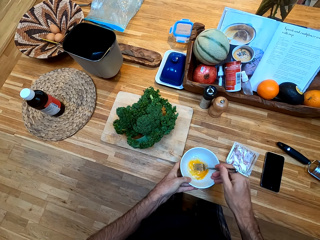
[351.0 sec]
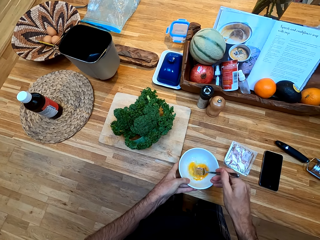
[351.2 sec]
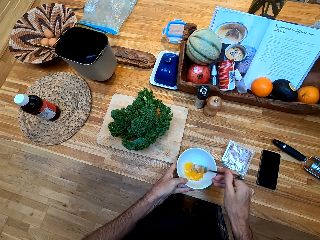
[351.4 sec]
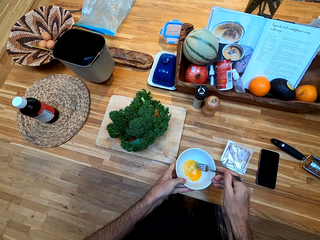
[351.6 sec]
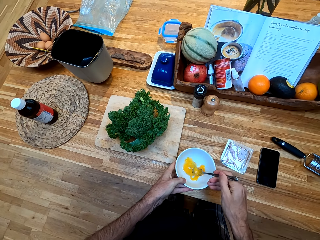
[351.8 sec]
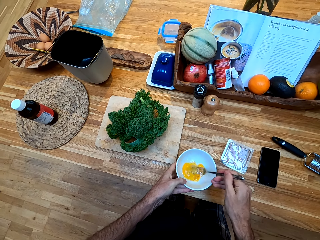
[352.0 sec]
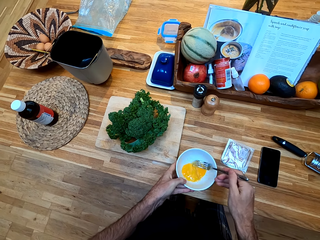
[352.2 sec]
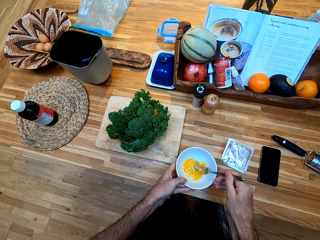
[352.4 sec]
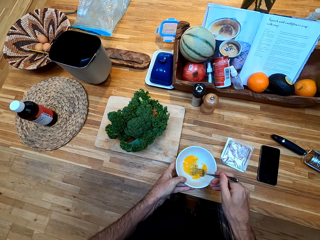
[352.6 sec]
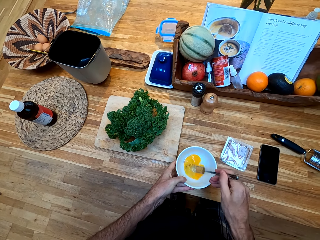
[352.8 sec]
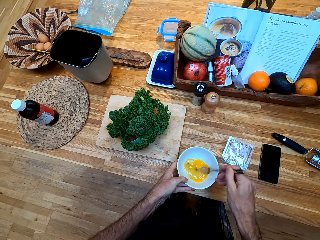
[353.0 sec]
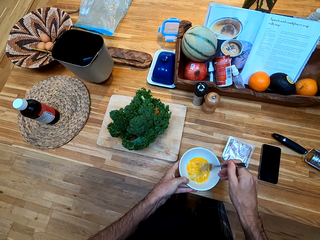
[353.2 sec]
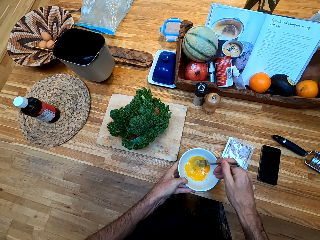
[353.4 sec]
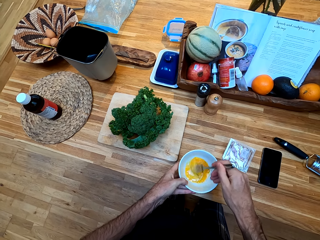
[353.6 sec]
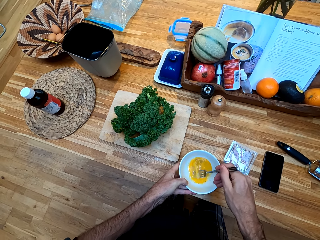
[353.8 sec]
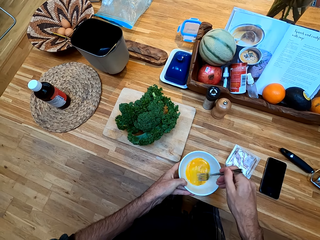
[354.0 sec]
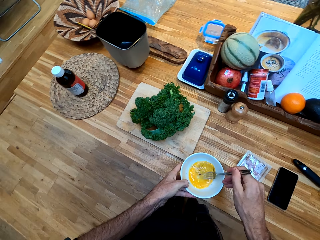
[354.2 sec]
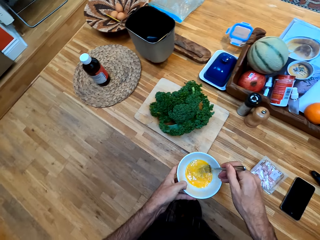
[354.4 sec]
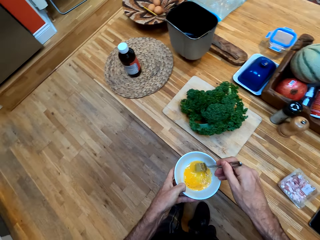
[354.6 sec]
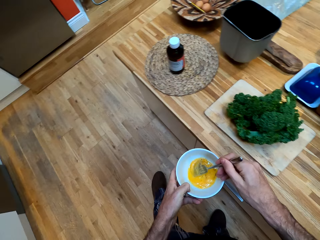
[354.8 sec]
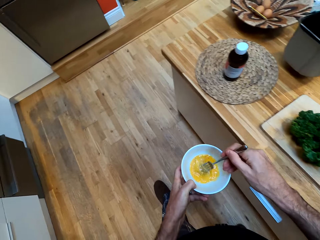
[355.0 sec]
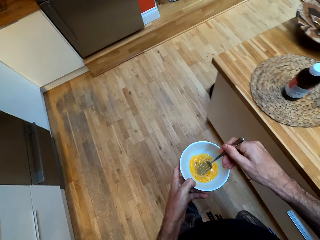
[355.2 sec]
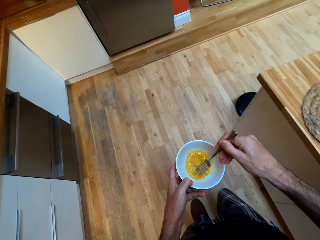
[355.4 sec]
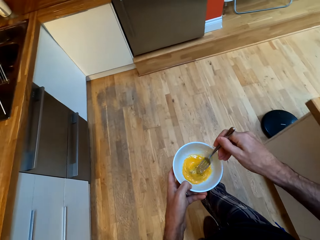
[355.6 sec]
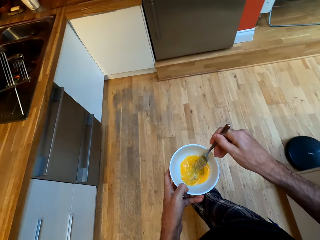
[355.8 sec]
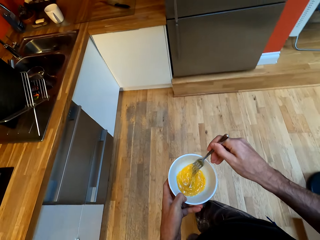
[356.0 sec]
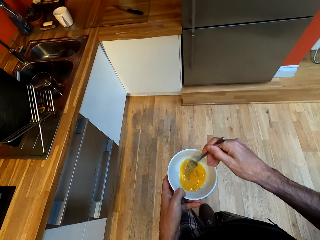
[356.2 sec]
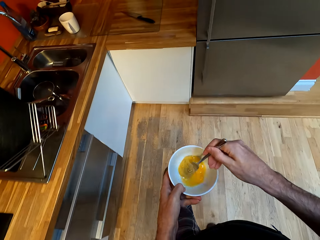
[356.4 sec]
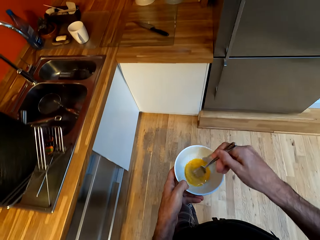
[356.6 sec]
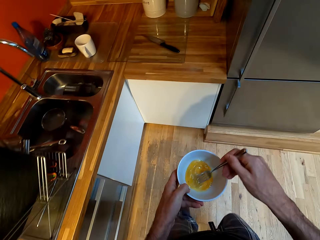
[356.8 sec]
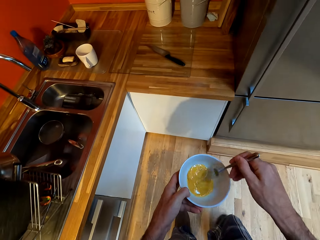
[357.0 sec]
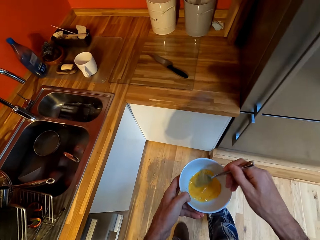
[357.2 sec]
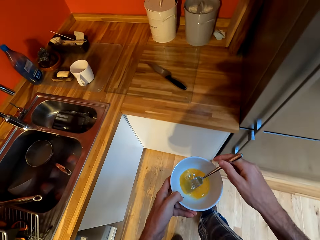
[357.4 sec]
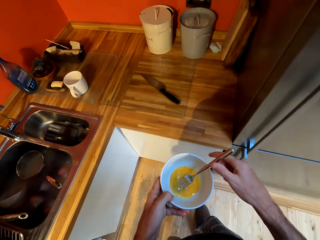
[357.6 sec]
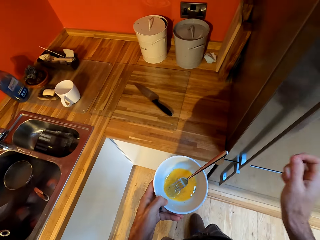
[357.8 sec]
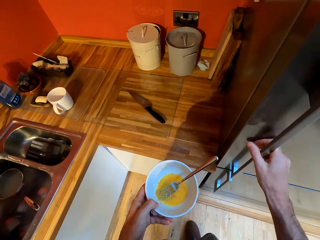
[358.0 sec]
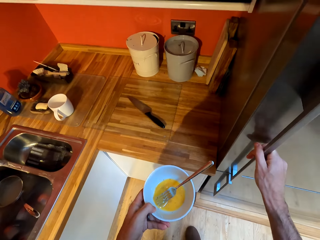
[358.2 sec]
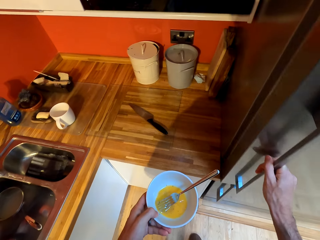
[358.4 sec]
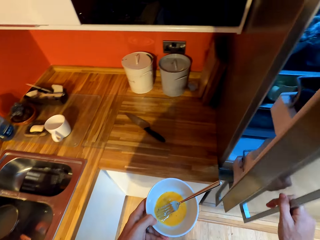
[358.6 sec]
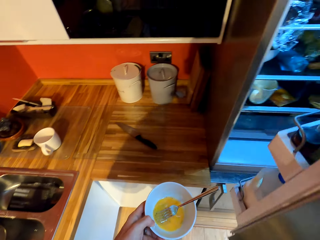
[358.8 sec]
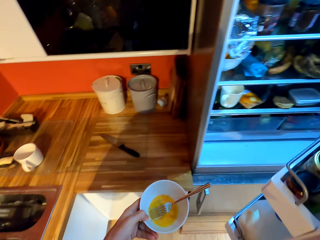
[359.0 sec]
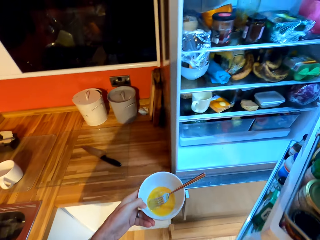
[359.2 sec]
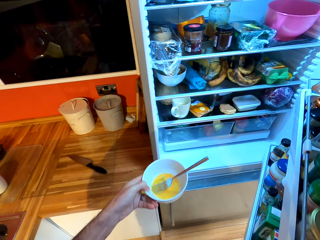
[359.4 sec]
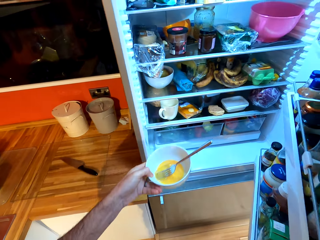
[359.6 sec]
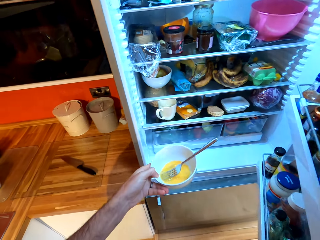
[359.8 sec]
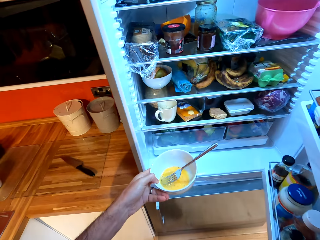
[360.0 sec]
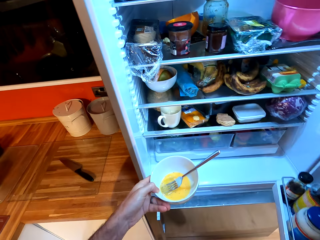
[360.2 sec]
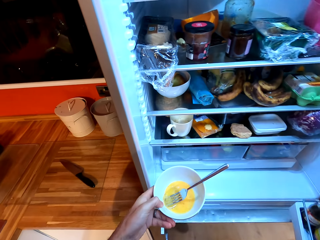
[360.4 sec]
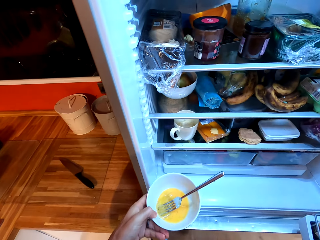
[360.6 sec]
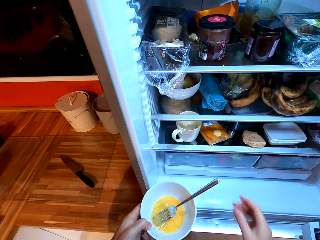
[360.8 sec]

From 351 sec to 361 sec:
The camera wearer stirs the mixture. They walk forward in the kitchen. They open the refrigerator.

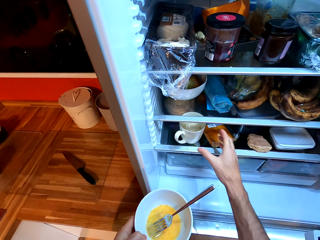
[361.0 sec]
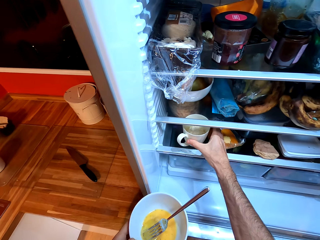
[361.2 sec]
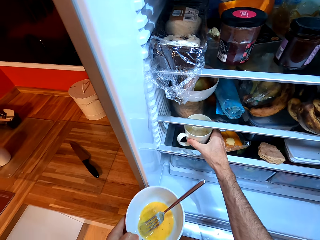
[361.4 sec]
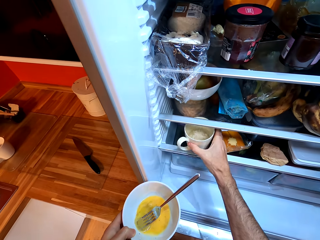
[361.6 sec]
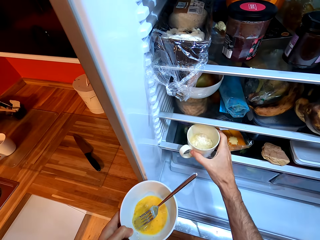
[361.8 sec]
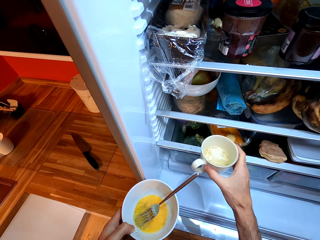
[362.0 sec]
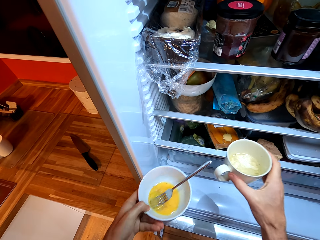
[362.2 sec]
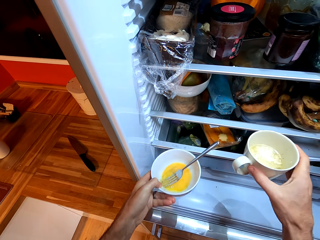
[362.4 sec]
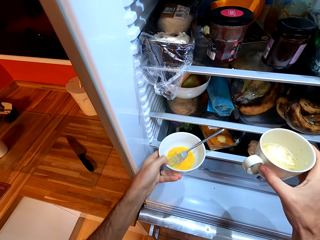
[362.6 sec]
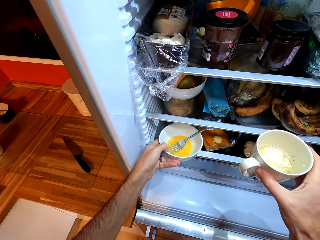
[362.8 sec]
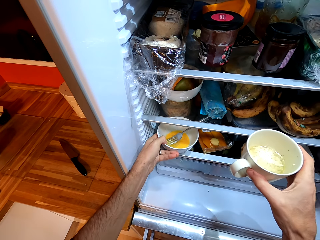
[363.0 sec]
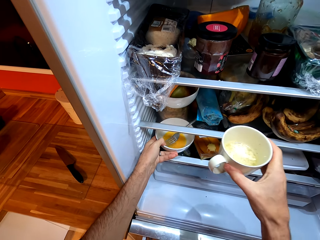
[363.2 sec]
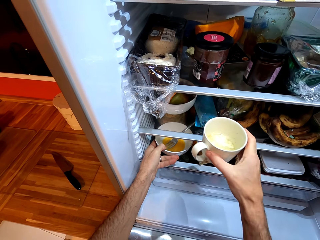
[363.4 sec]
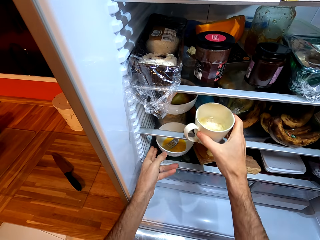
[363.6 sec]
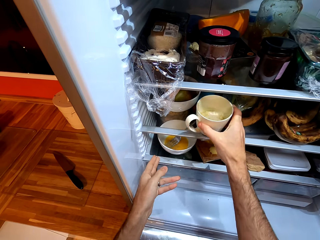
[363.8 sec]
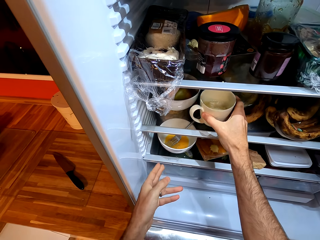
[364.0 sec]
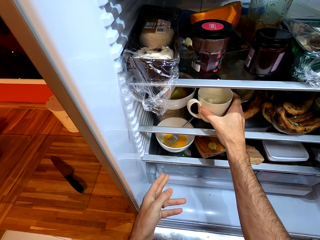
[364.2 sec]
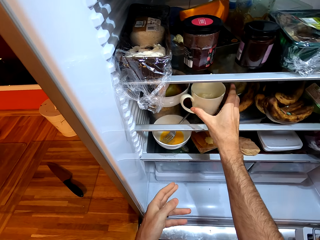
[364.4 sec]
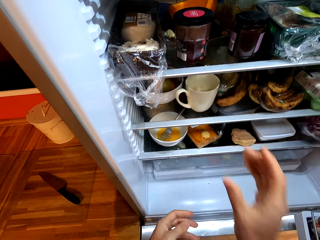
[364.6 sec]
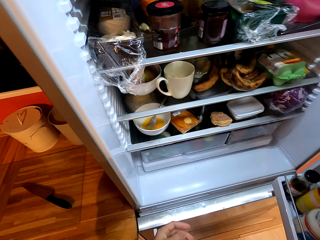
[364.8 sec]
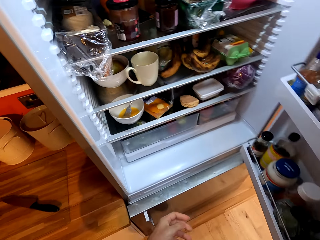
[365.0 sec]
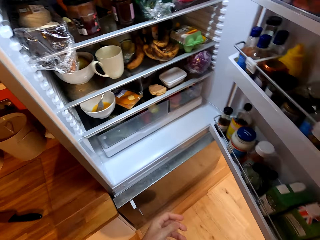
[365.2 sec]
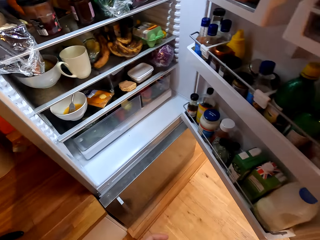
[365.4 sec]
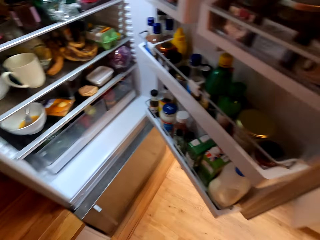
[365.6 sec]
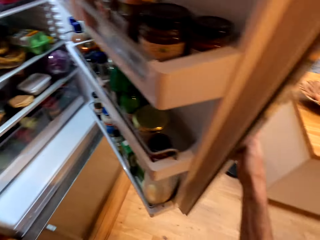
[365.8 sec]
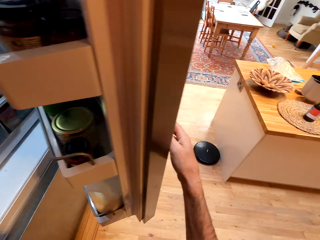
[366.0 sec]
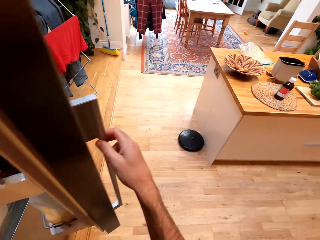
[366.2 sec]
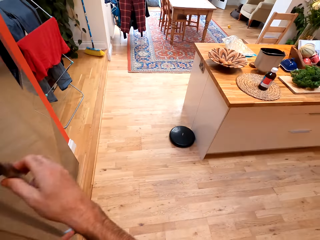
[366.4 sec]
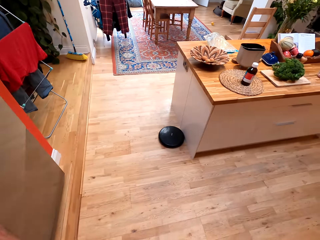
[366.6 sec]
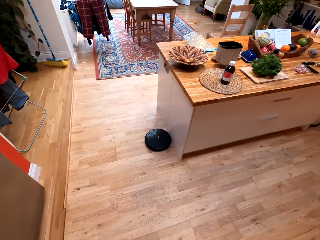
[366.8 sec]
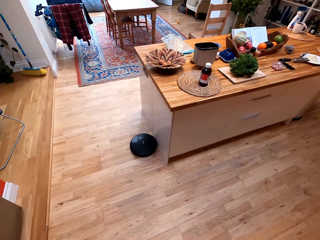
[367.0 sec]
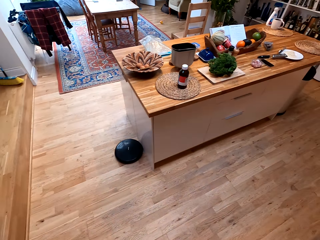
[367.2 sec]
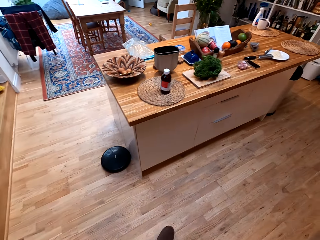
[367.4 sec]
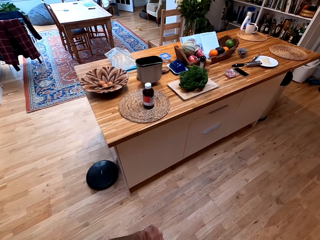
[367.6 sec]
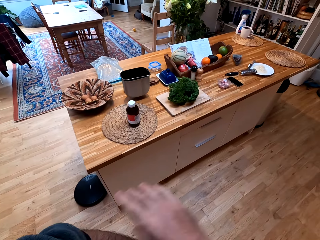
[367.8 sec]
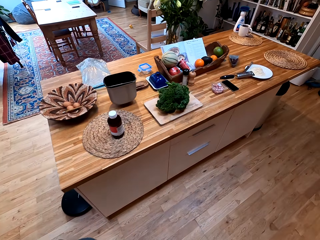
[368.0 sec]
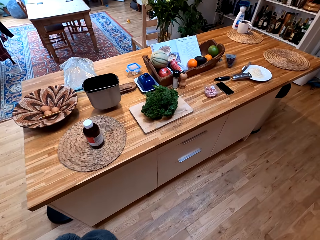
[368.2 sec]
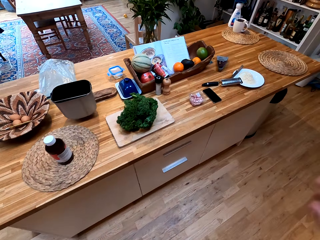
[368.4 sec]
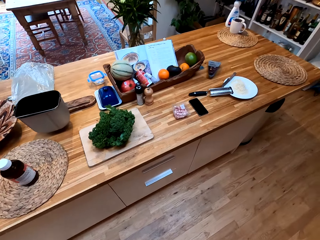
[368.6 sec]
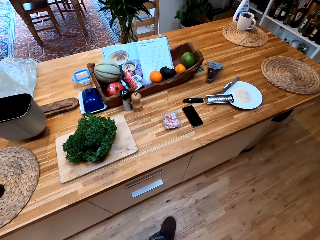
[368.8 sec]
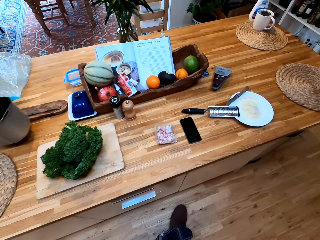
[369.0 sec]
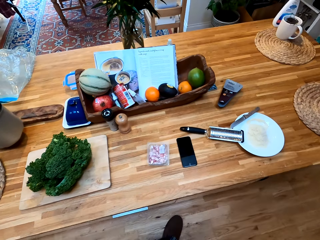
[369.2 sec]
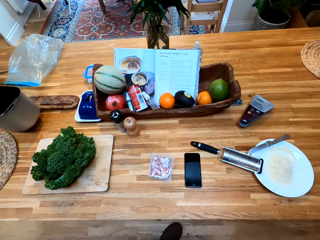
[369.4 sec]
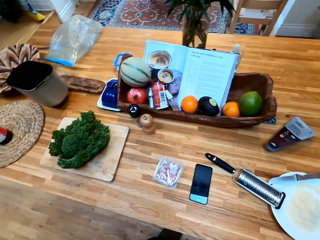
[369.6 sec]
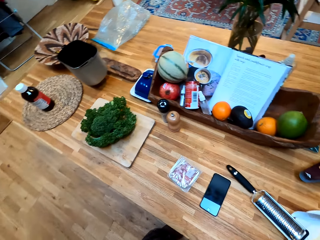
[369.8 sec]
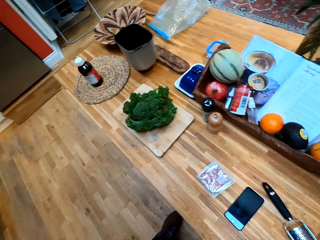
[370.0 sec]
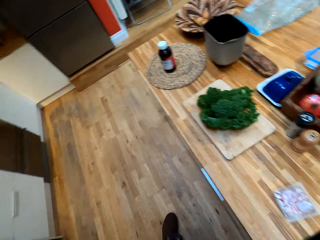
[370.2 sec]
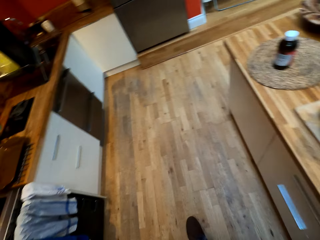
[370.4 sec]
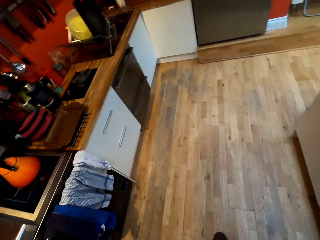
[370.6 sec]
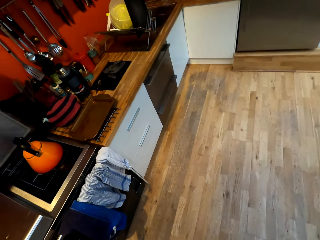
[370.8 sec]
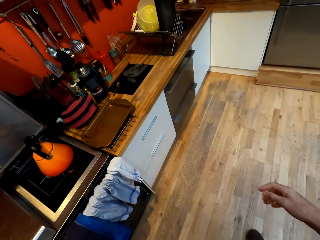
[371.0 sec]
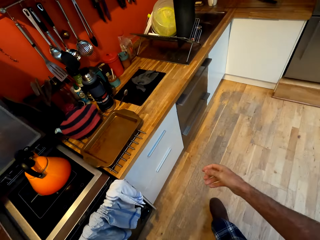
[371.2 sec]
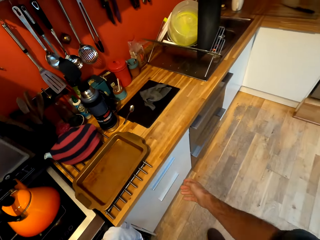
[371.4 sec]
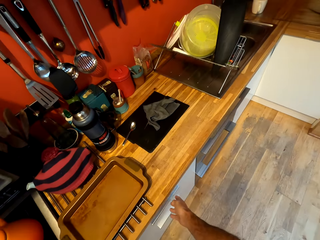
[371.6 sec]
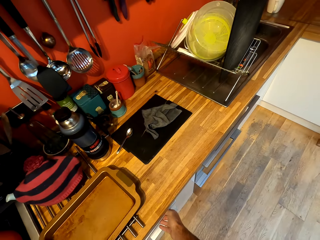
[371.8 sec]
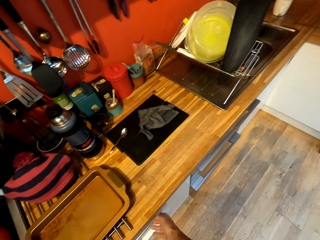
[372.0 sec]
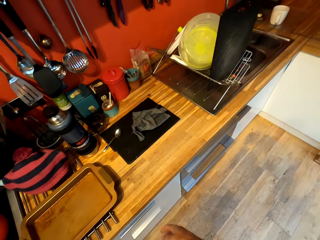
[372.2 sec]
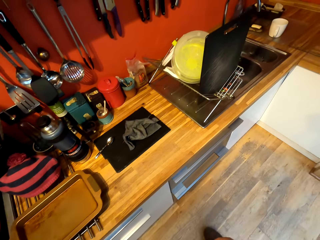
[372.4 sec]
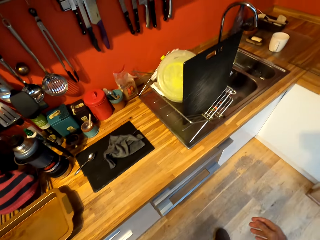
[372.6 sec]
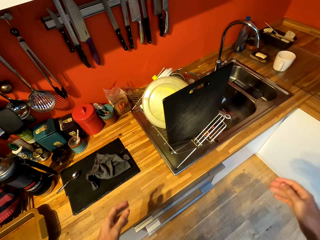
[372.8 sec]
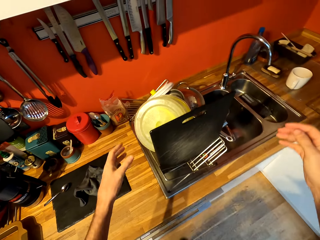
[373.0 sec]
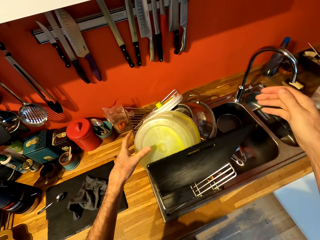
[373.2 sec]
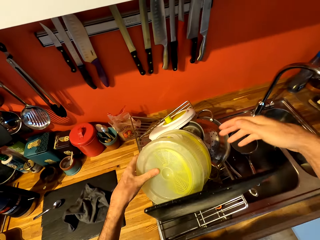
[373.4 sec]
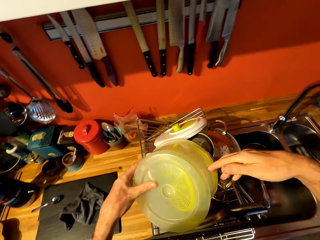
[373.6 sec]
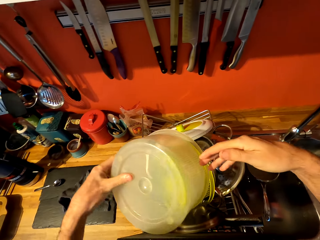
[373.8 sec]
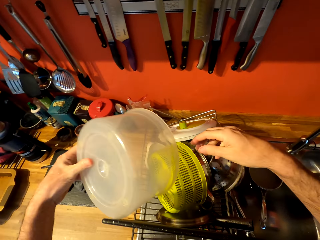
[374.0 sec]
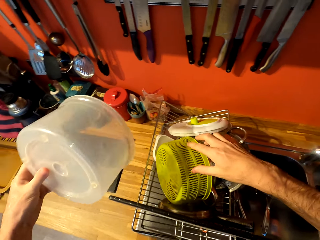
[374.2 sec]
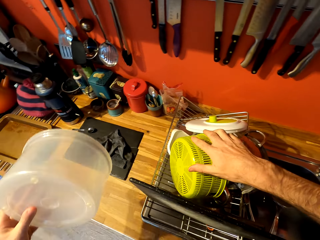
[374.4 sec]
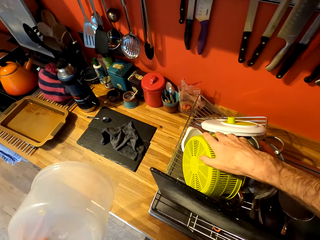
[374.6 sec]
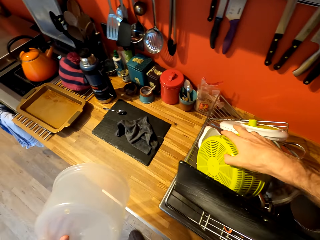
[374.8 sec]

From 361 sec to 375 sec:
The camera wearer picks up a cup of something from the refrigerator. They place the bowl of egg mixture and the cup in the refrigerator. They close the refrigerator. They turn back. They walk left in the kitchen. They turn back. They hold a drawer handle. They walk right in the kitchen. They lift up a plastic tin. They pick up bowls.
